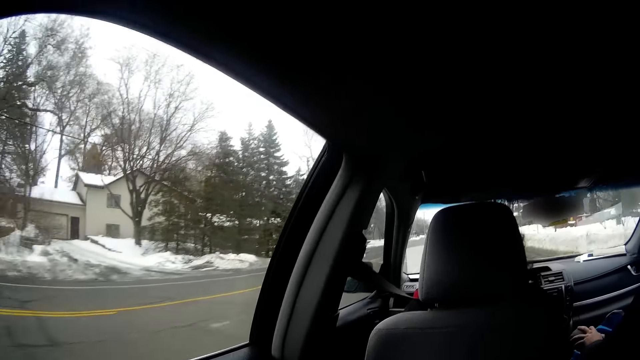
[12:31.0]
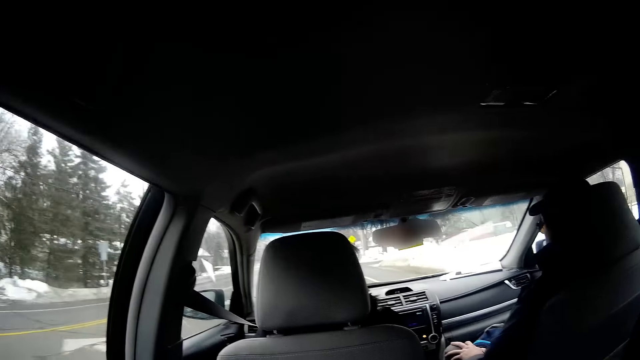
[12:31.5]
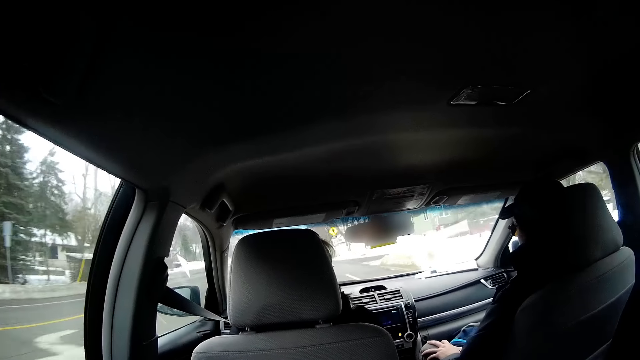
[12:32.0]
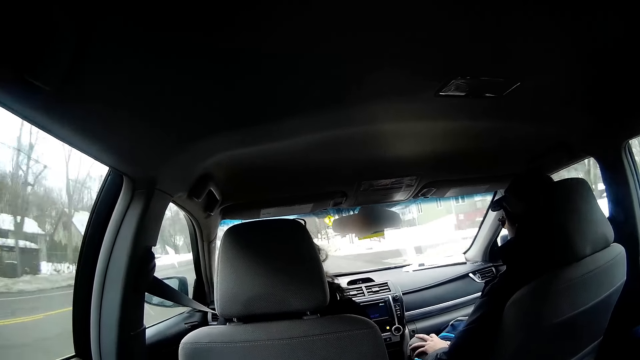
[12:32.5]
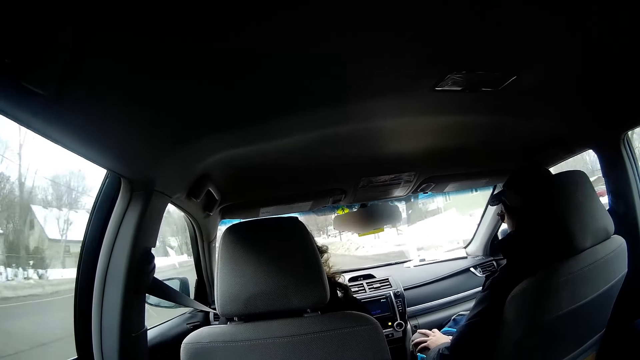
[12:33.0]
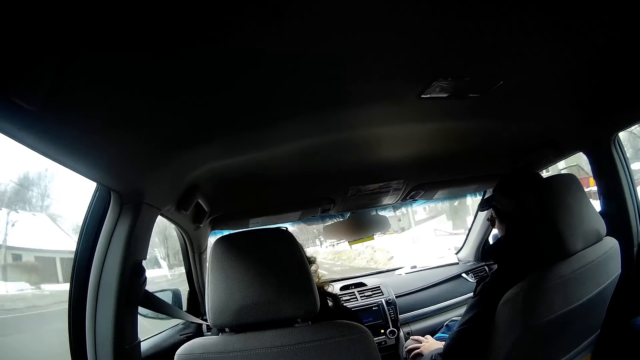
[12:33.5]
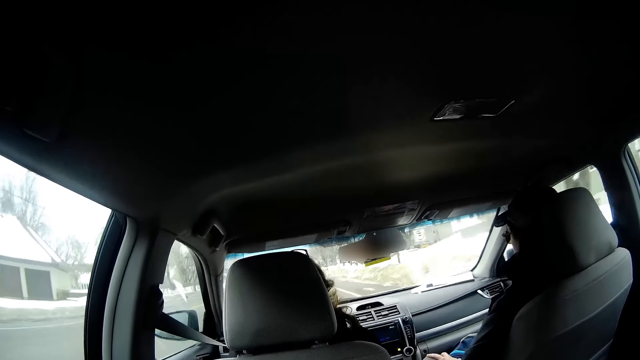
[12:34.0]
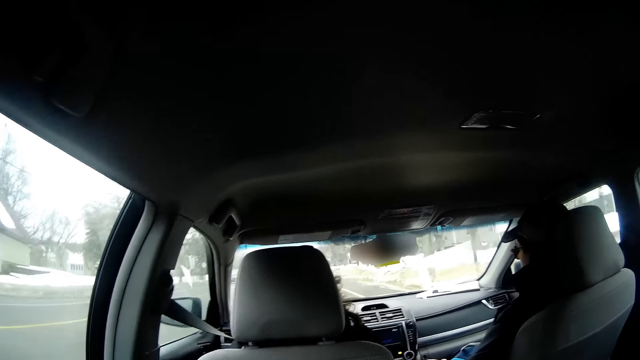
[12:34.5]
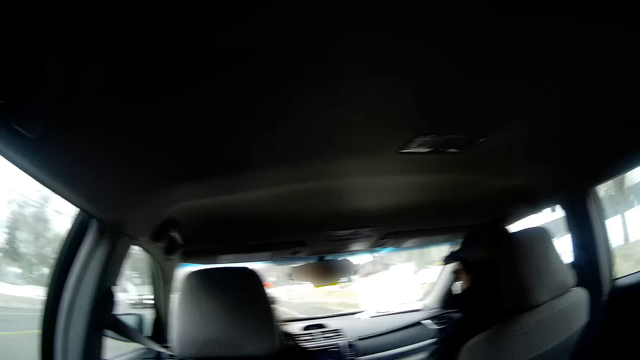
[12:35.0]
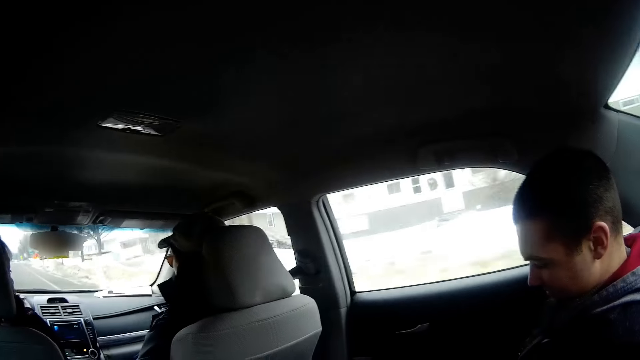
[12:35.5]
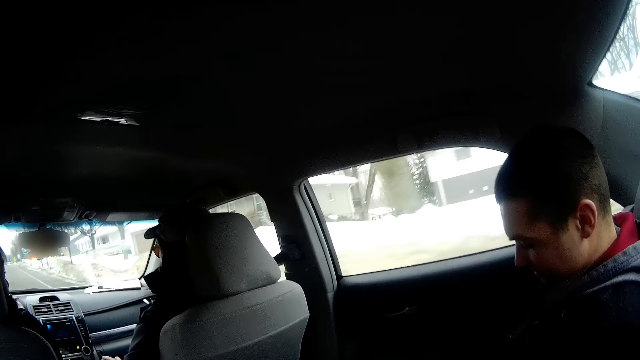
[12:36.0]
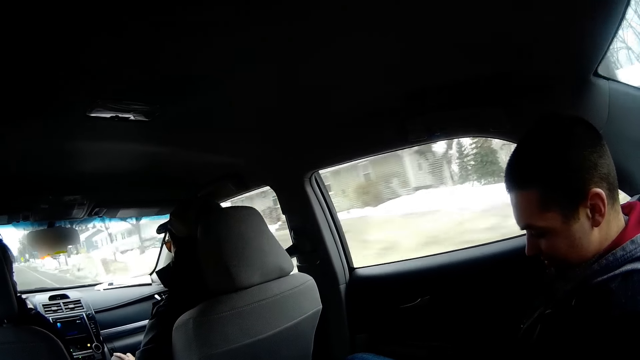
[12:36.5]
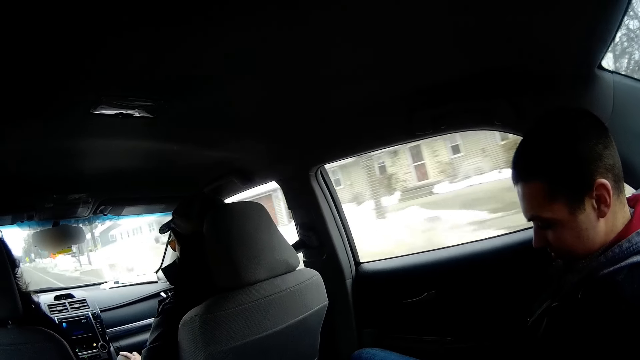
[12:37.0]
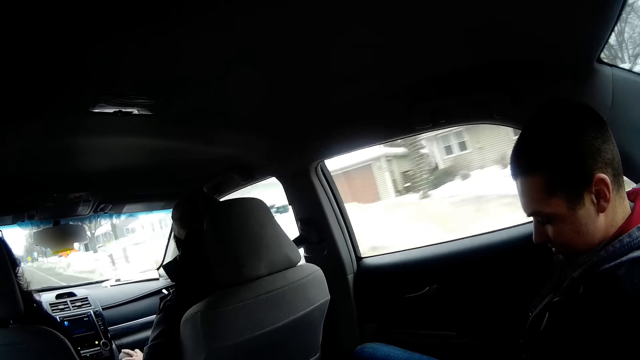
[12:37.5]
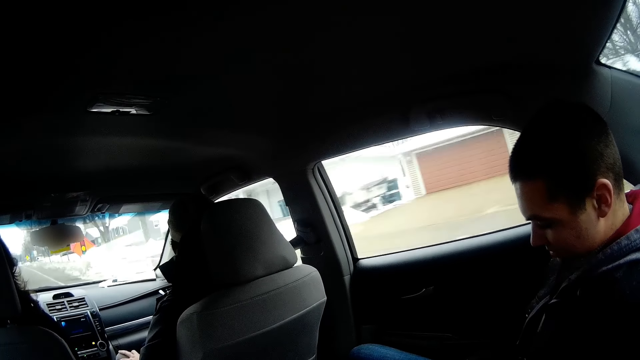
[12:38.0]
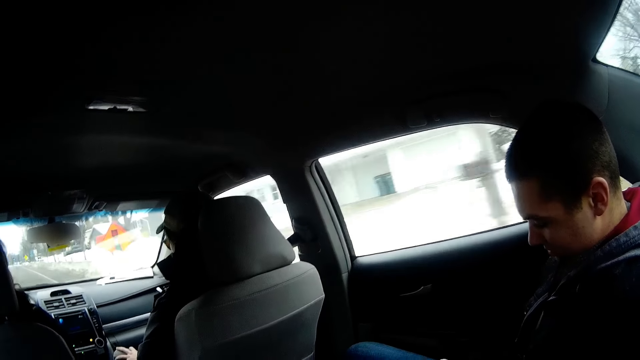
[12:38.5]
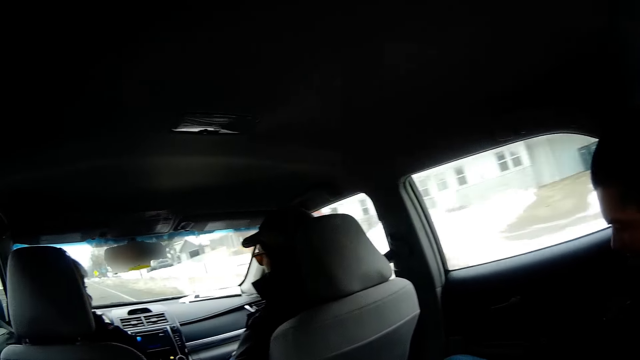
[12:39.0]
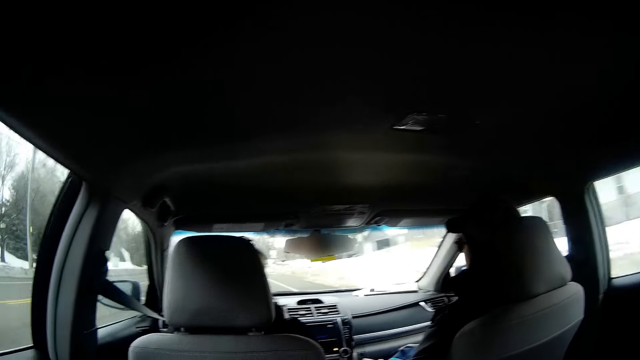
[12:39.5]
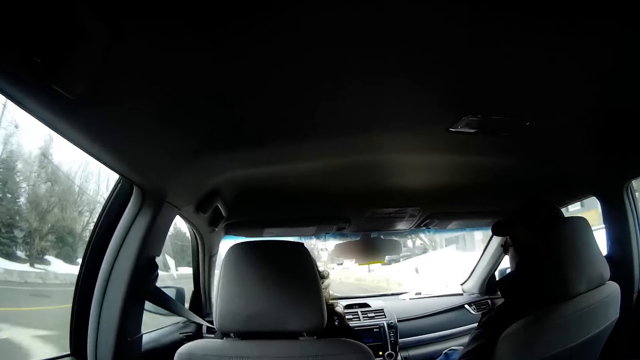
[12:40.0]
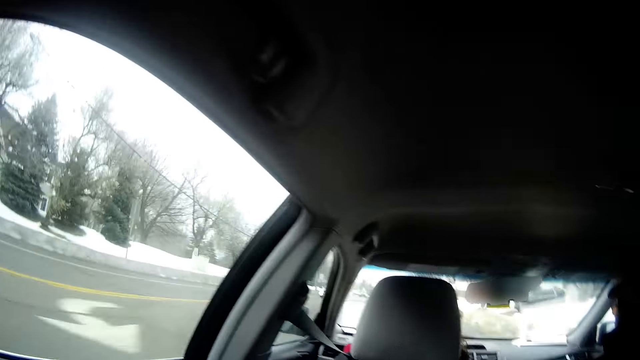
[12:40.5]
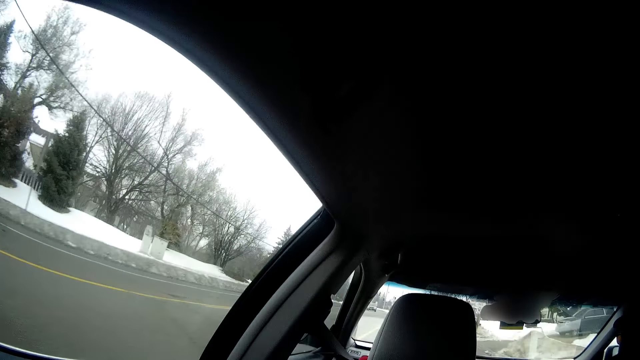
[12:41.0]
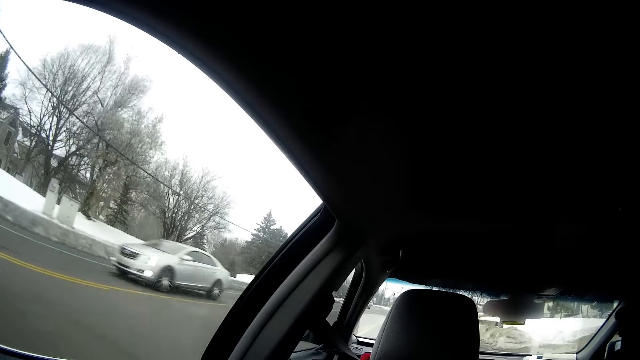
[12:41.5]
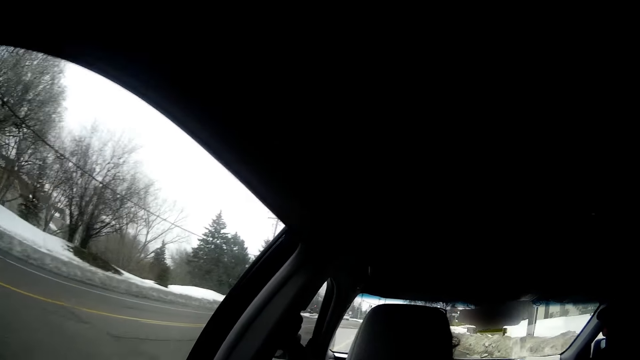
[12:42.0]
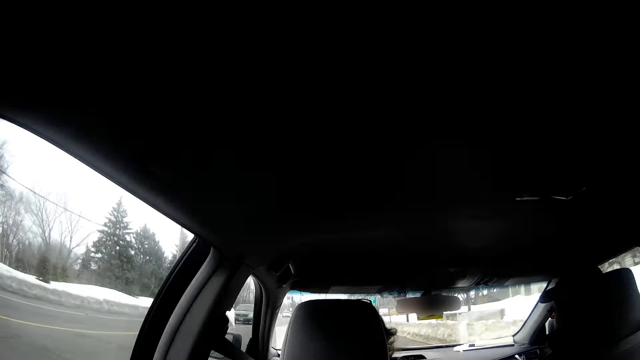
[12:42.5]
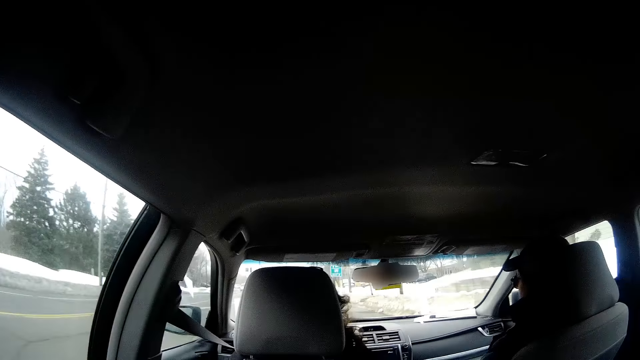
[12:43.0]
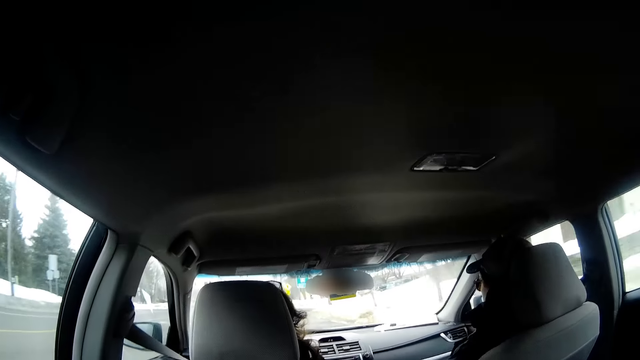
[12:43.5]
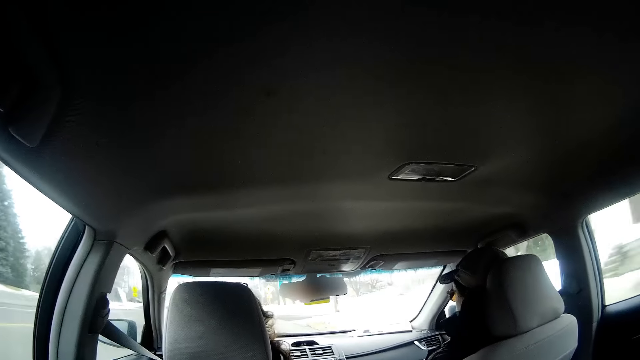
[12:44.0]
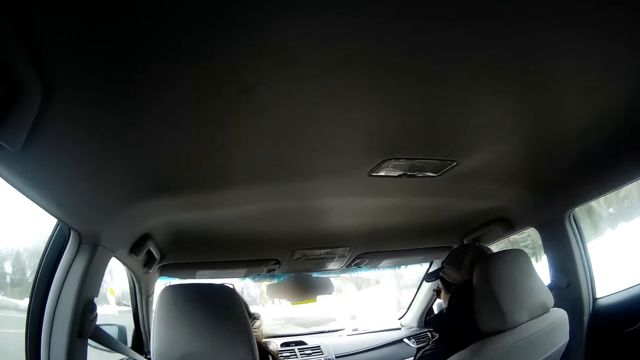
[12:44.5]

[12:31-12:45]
A man looks down. Another man looks at a third man. The camera wearer turns around and turns to the side.

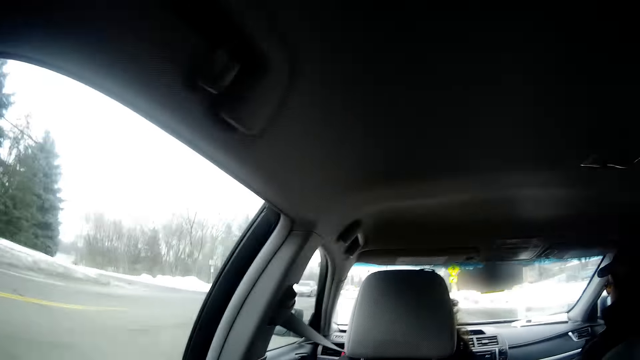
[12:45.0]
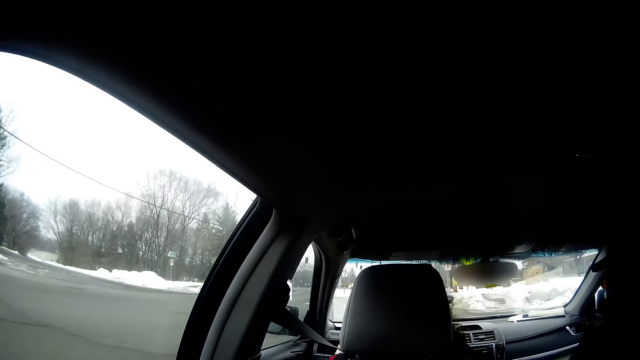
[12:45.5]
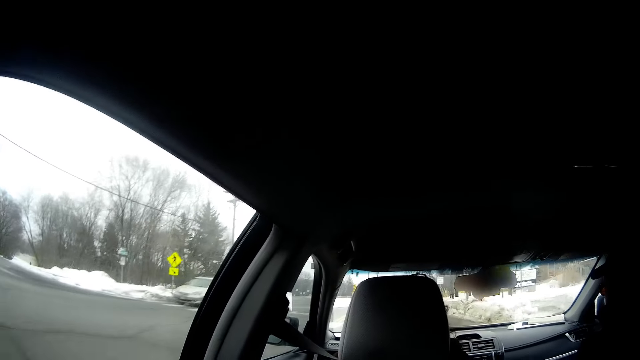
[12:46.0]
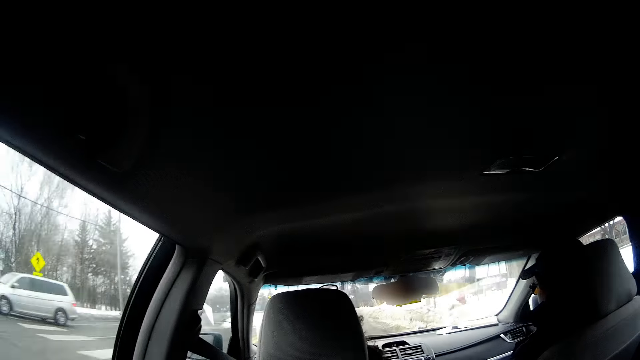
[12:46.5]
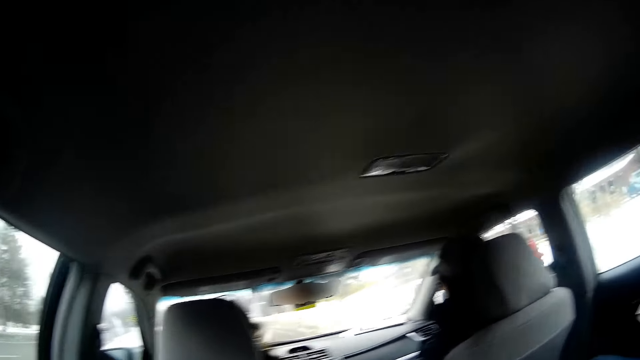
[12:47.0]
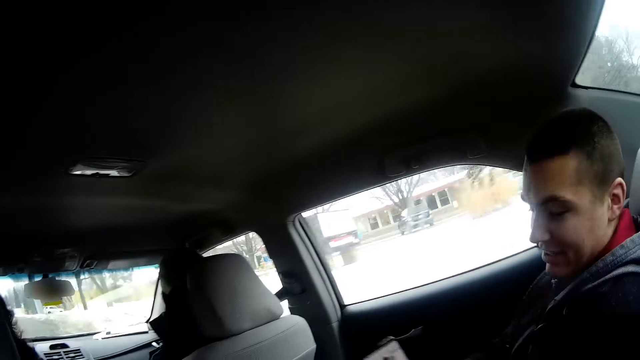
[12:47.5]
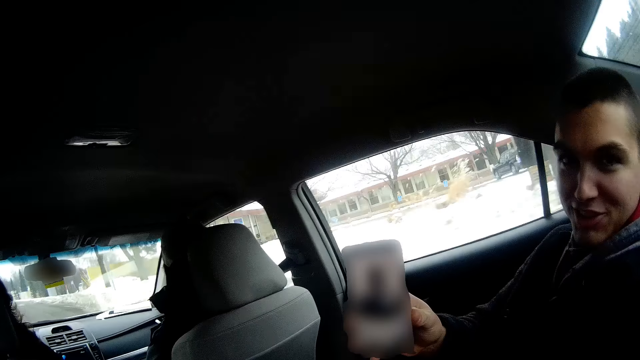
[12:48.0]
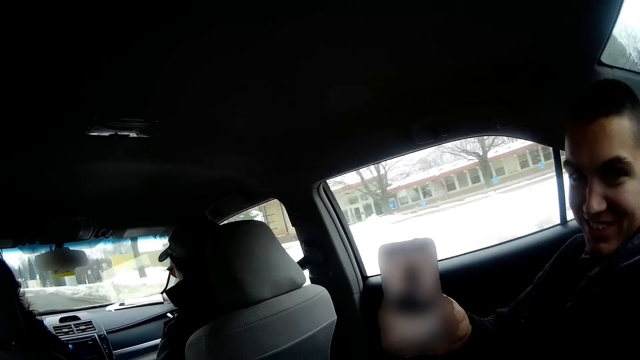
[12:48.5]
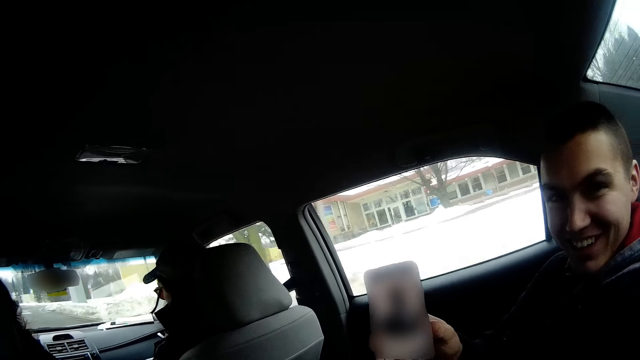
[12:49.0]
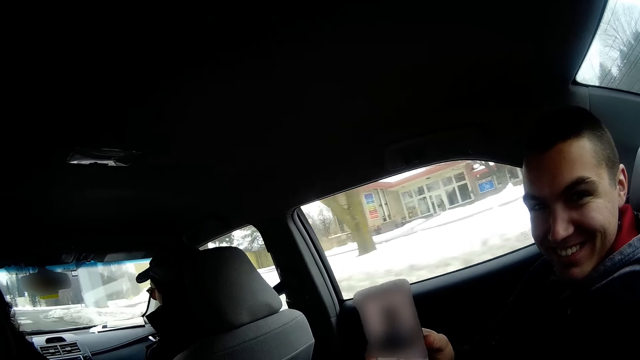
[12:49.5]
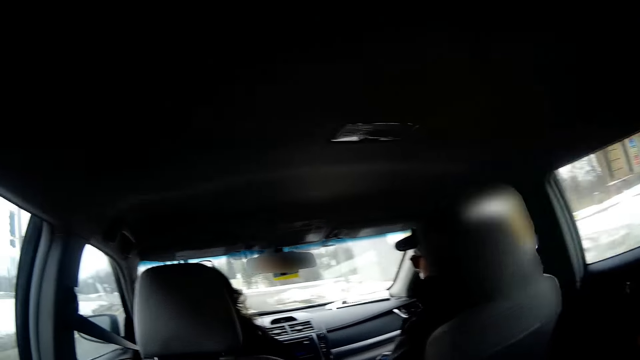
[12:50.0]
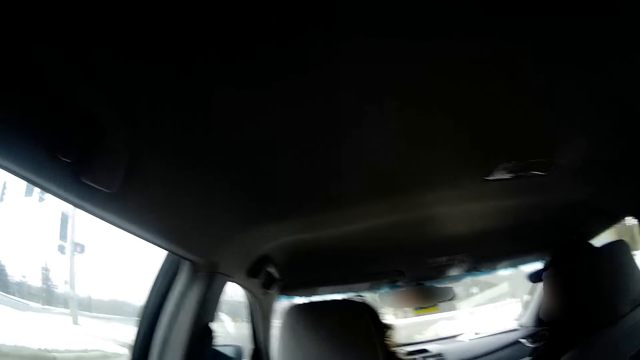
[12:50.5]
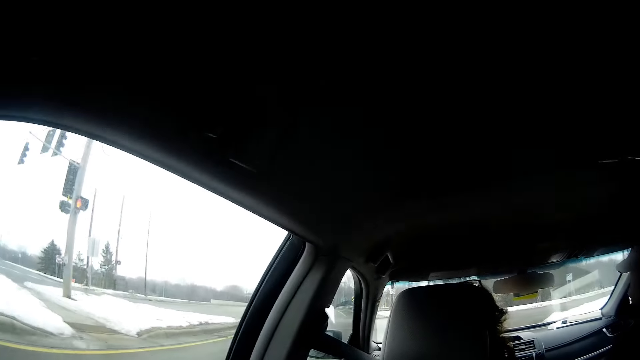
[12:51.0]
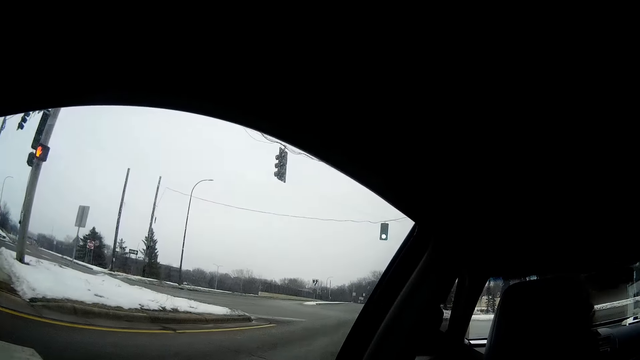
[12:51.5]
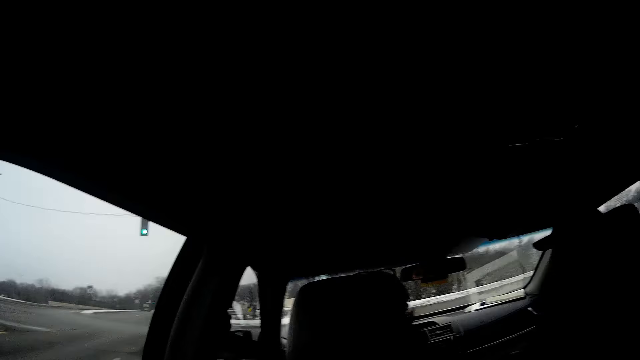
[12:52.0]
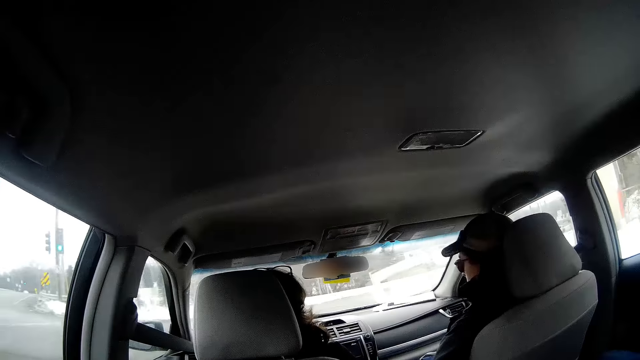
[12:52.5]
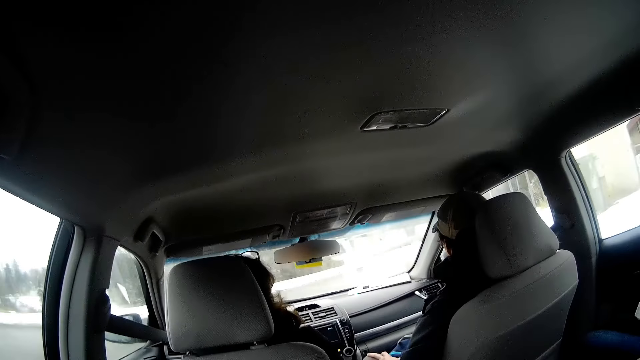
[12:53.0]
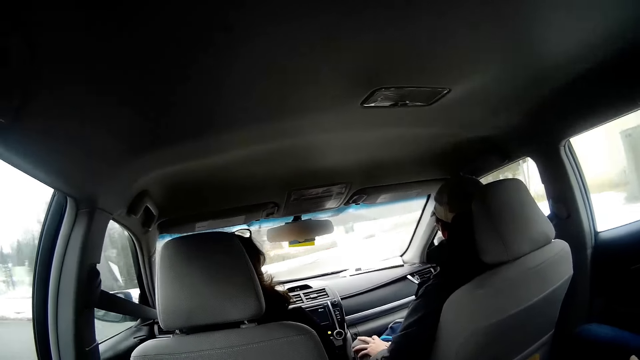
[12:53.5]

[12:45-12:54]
The camera wearer turns around. A man shows his phone to the camera wearer. The man looks down and looks at the camera wearer. The camera wearer turns around and turns to the side.
